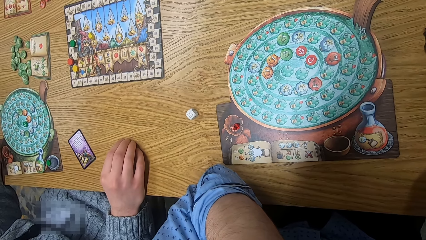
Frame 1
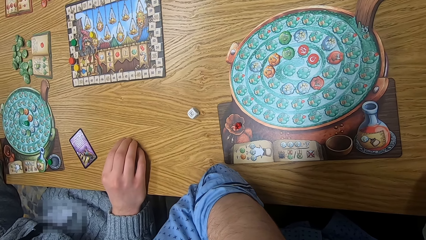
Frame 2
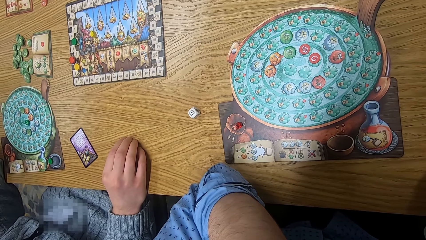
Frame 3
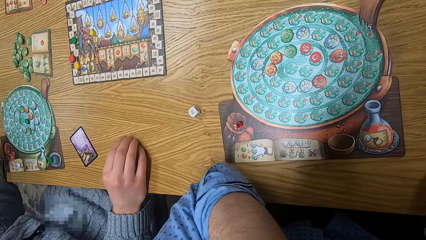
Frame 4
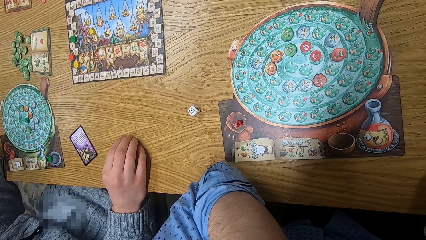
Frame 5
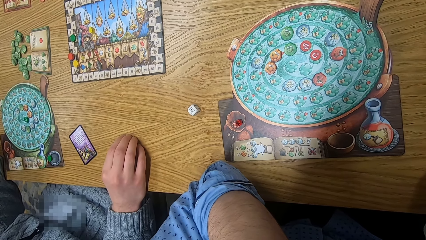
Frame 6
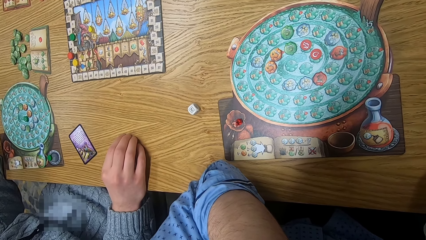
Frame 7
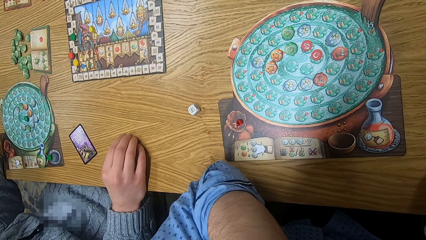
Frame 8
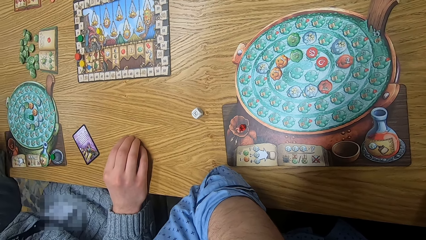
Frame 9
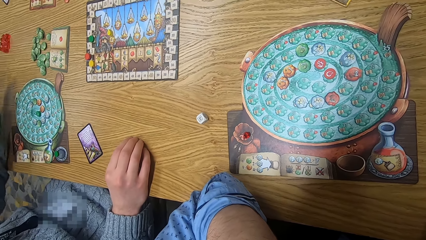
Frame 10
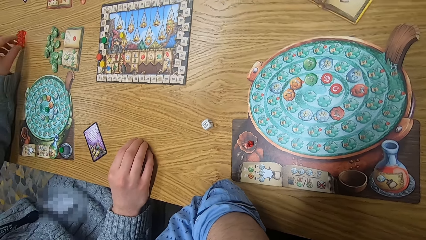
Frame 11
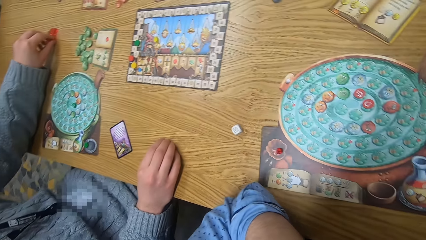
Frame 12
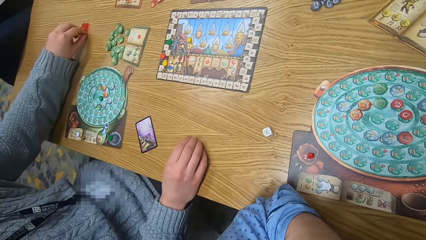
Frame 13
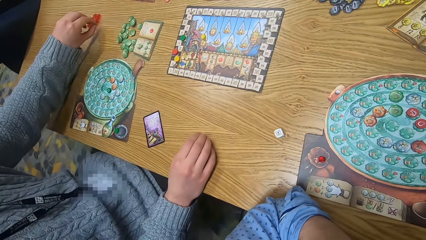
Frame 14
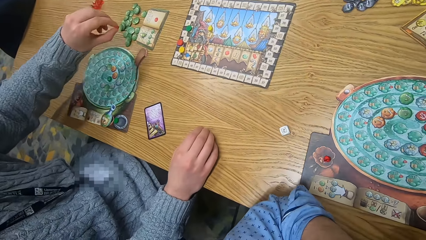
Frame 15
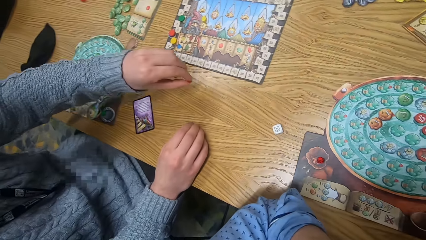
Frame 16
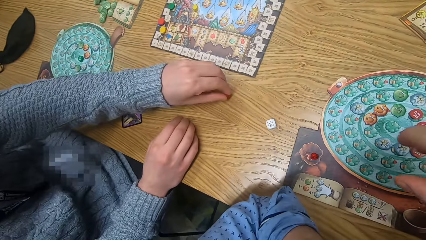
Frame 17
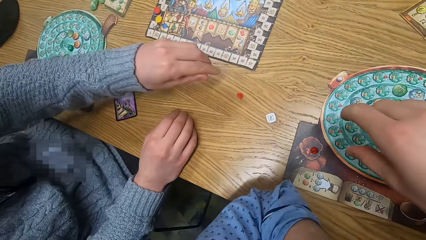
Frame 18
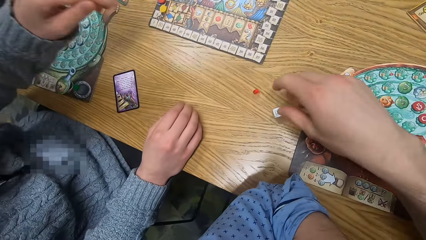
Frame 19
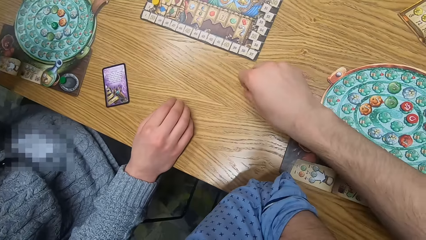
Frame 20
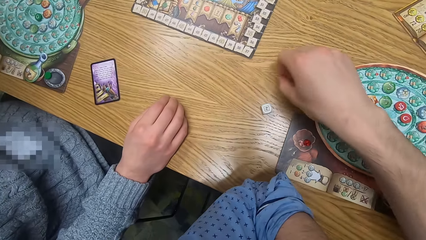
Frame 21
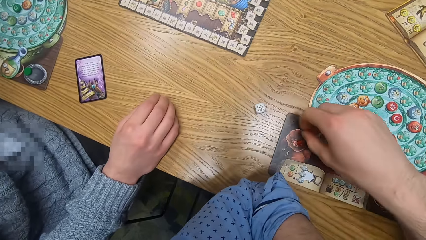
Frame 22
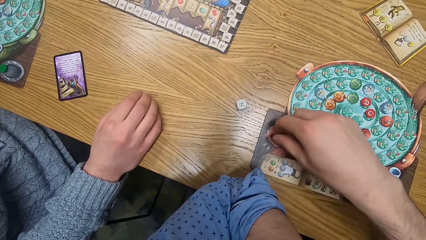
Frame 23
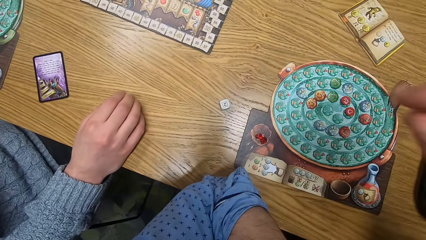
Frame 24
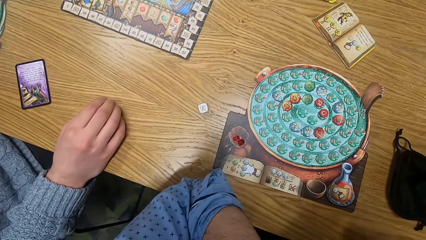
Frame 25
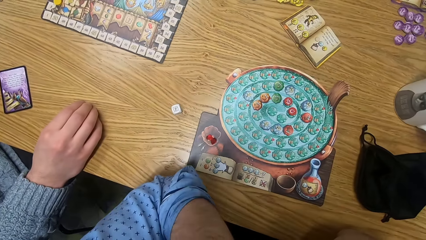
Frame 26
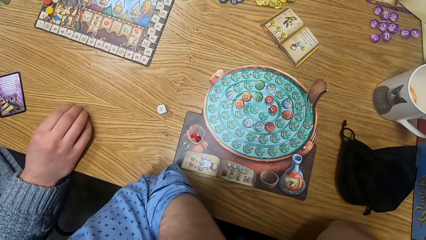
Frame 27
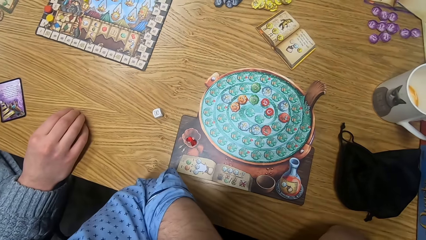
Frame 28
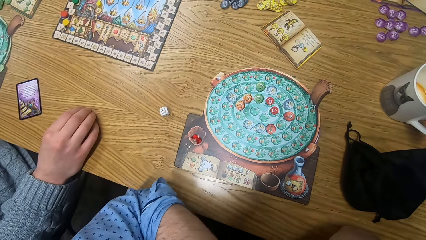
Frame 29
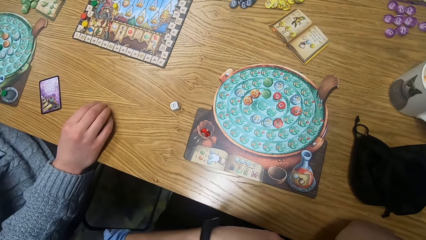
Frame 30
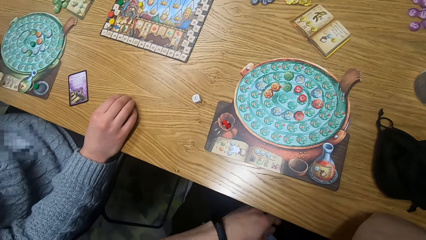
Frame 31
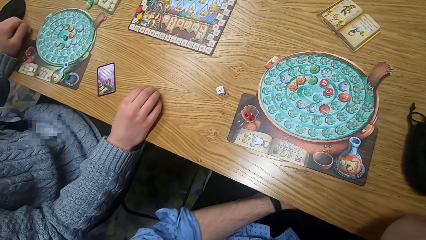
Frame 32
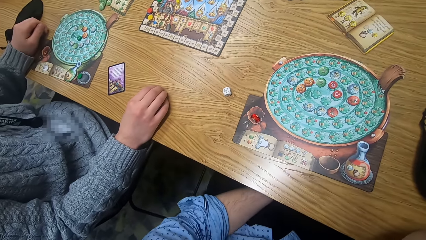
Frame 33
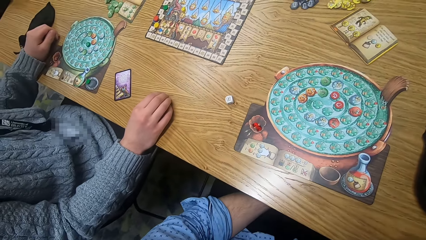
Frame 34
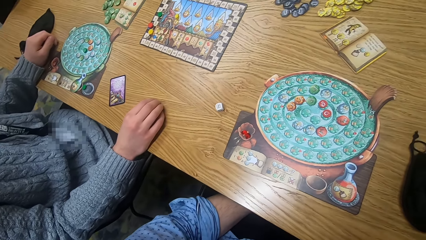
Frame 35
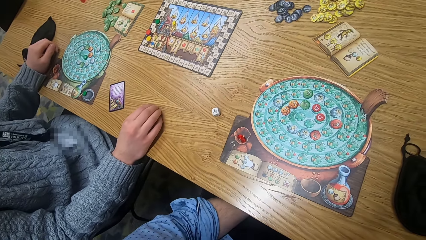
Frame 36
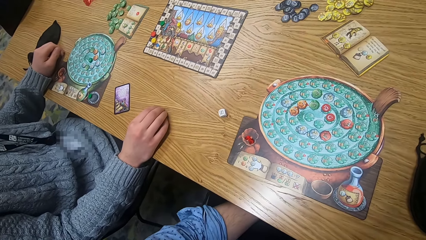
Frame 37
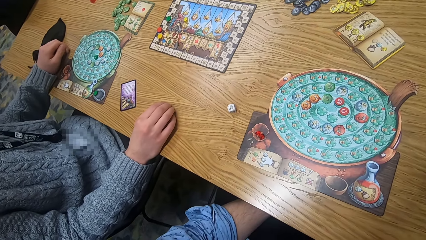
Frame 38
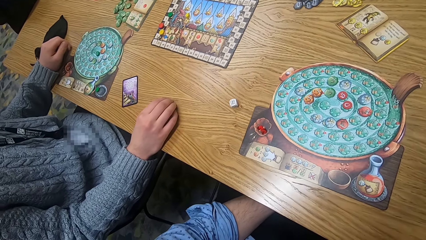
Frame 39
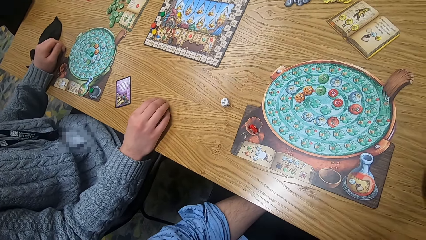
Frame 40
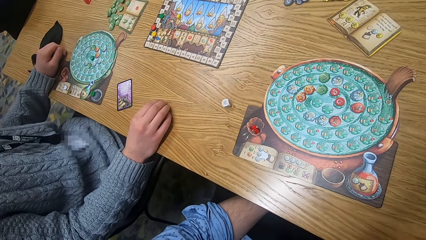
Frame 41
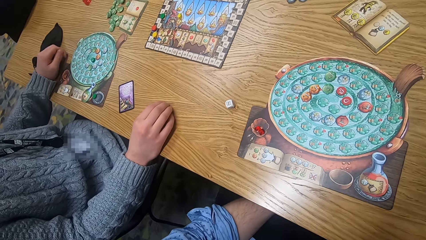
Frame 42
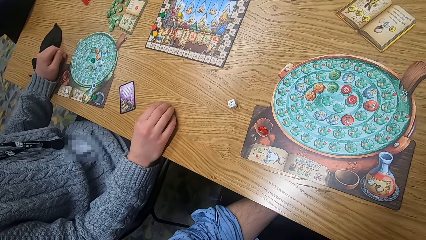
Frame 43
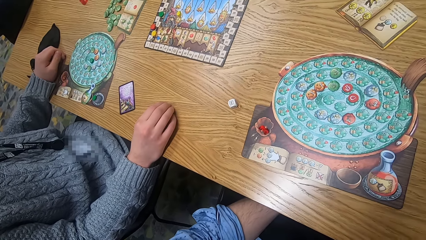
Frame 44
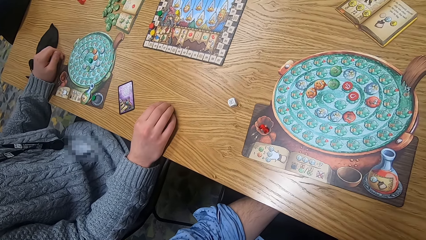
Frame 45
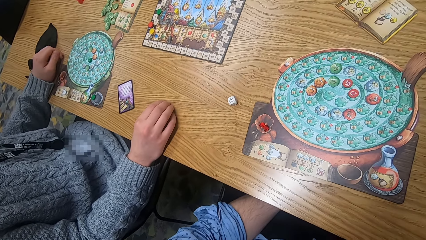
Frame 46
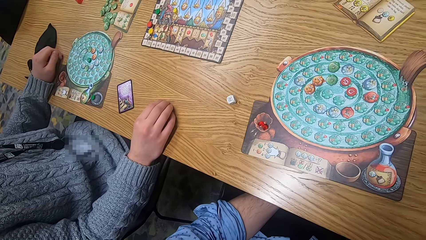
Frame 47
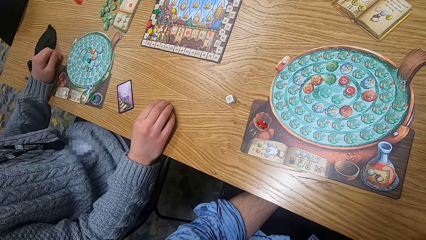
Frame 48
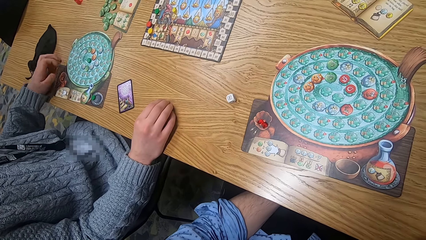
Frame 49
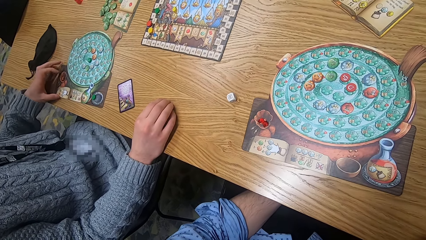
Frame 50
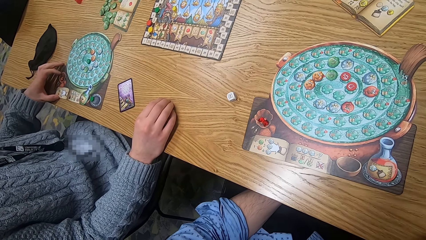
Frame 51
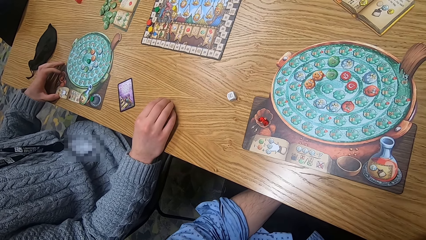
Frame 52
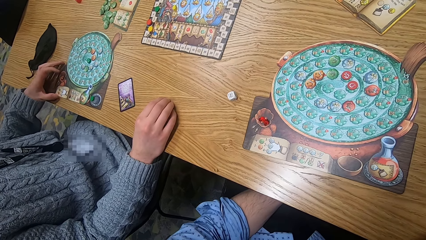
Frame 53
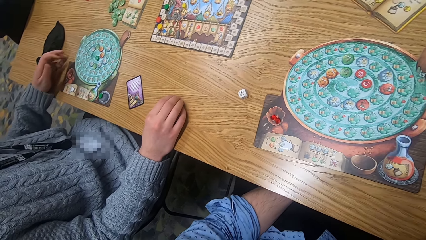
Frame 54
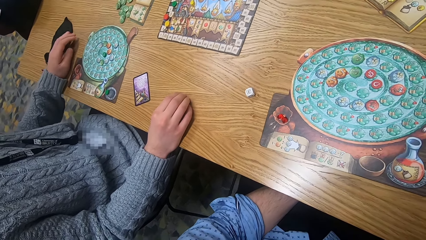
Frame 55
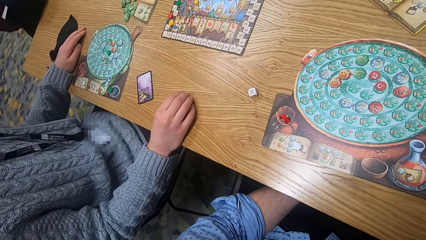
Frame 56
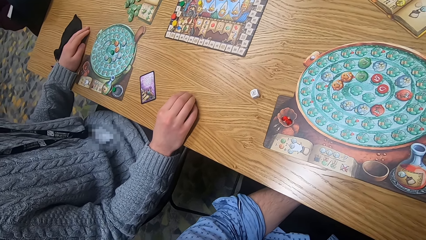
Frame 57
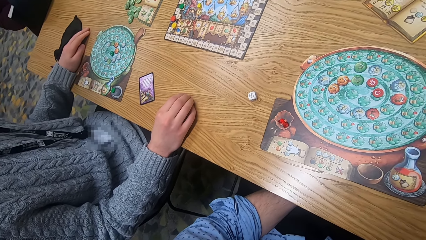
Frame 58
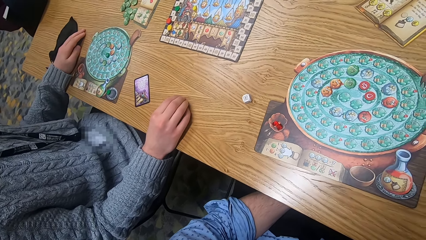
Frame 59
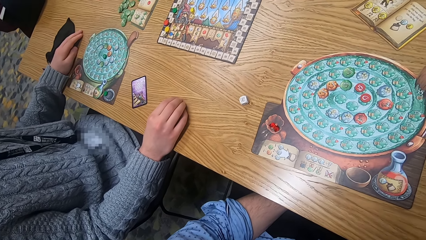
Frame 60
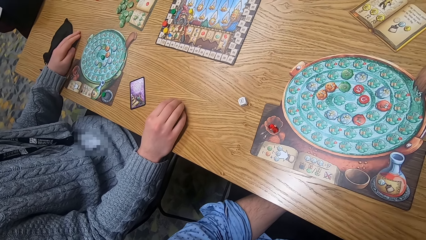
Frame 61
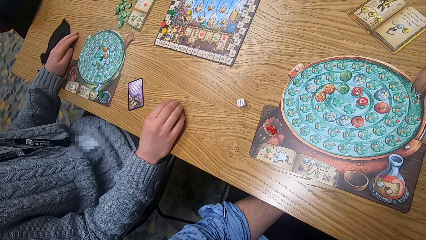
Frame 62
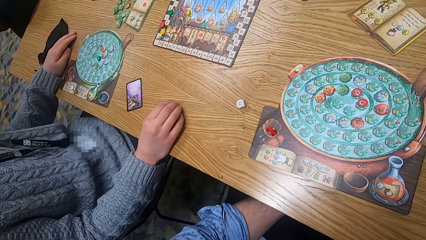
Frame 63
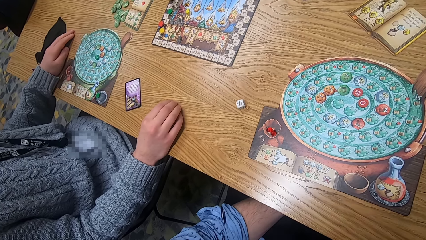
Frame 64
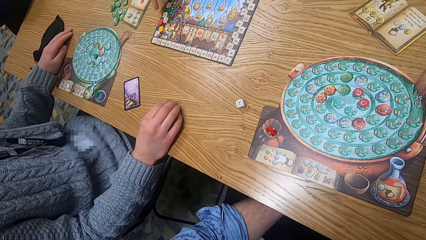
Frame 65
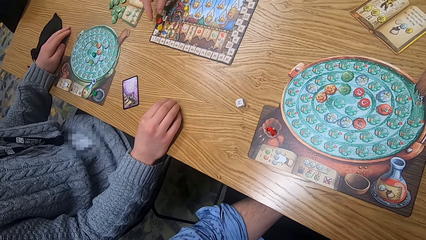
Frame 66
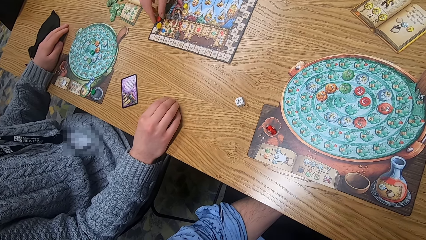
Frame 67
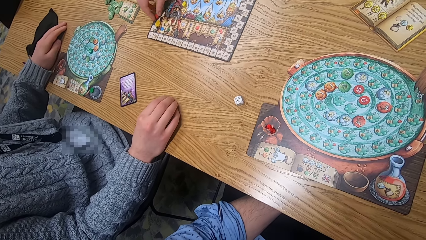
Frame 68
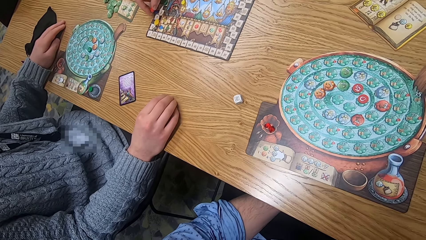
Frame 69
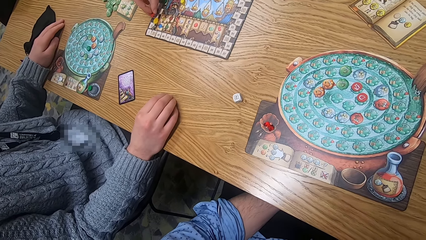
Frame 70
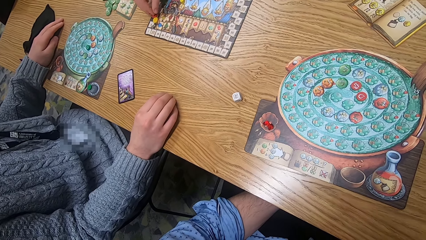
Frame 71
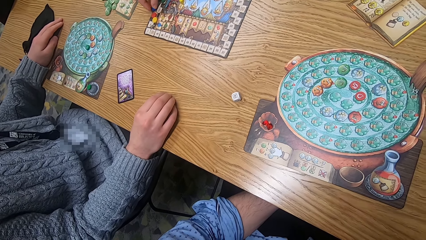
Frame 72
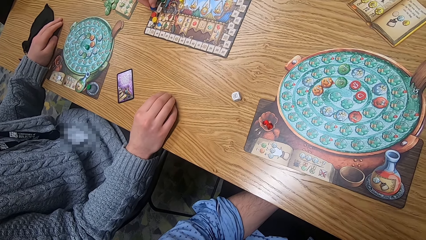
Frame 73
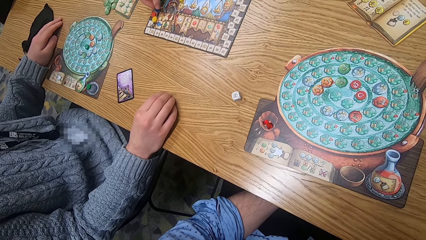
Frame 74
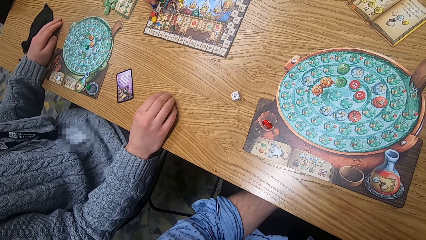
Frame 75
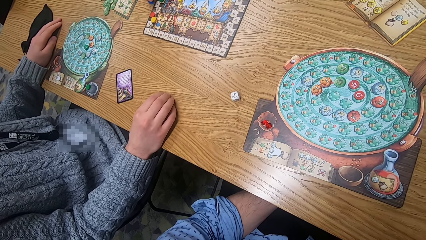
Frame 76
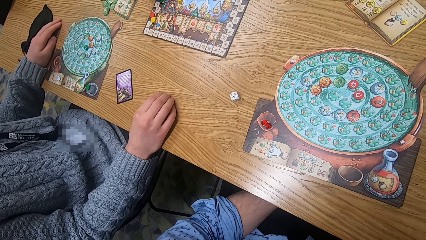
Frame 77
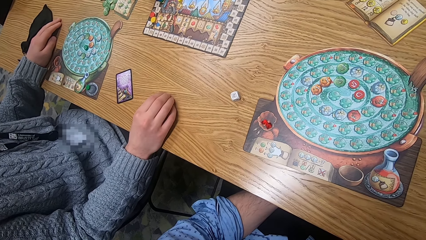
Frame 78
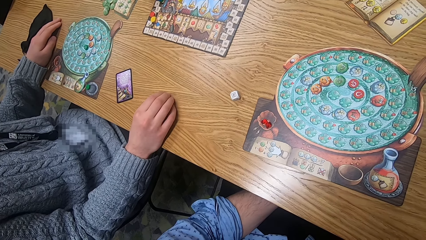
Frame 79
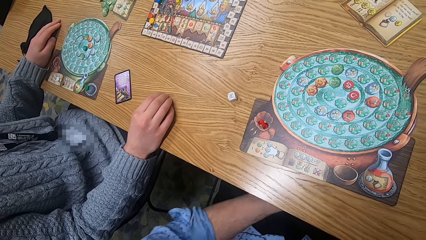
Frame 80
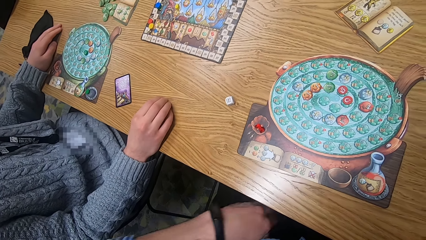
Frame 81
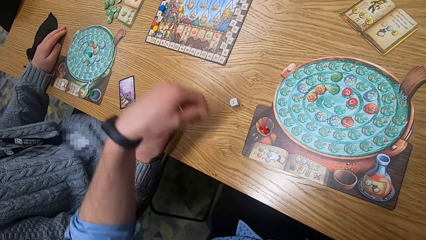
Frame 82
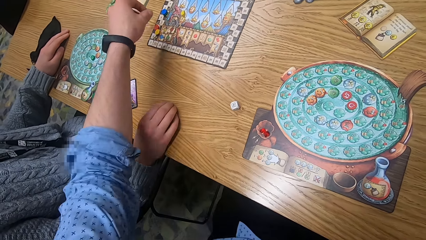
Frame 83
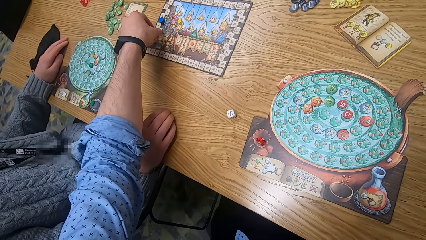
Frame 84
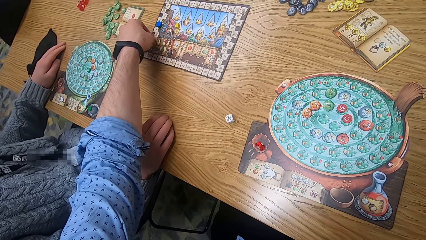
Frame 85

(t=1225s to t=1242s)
The woman picks a chip from the table with her left hand and drops the chip on the table with her right hand. The camera wearer picks the chip from the table with his right hand. He drops the chip on the board with his right hand.
